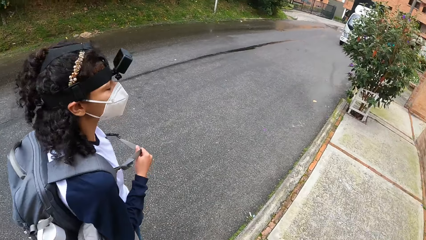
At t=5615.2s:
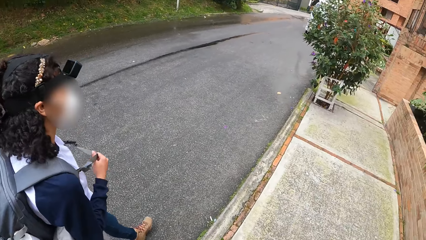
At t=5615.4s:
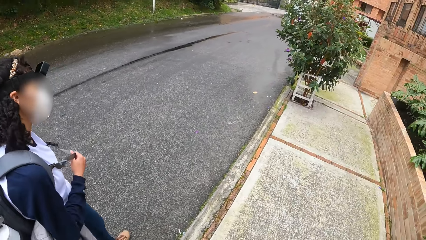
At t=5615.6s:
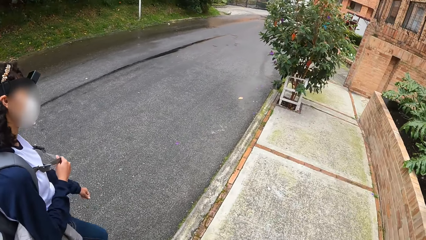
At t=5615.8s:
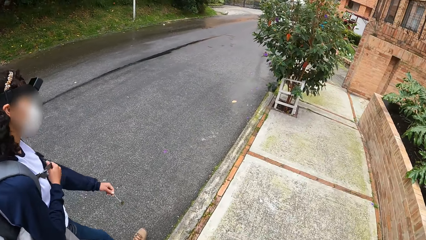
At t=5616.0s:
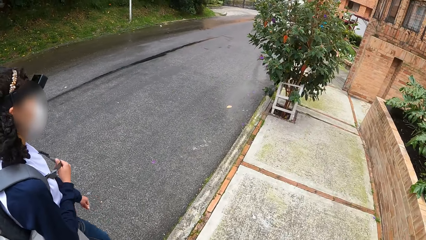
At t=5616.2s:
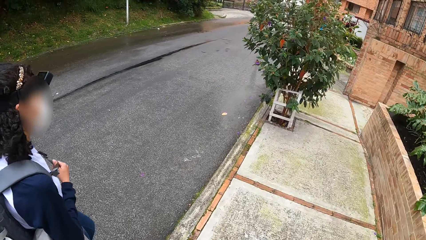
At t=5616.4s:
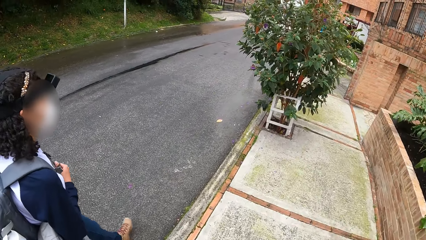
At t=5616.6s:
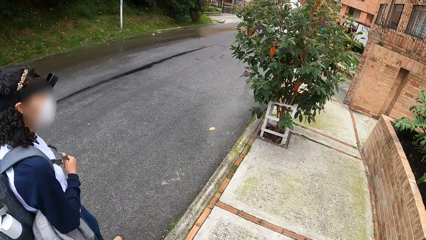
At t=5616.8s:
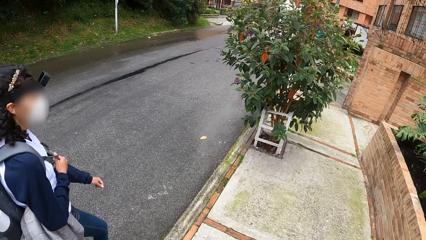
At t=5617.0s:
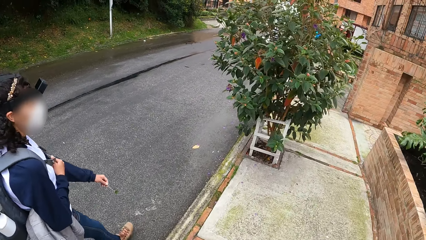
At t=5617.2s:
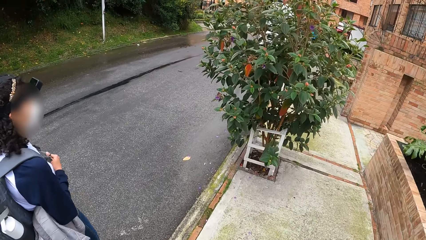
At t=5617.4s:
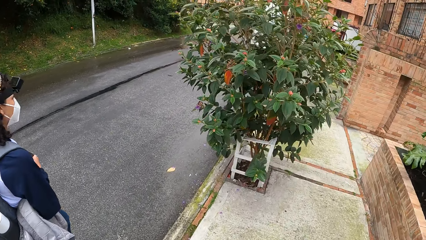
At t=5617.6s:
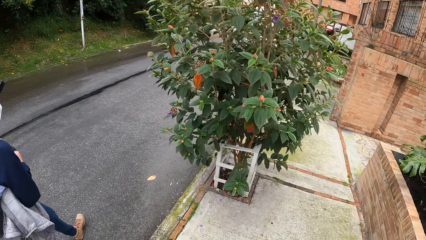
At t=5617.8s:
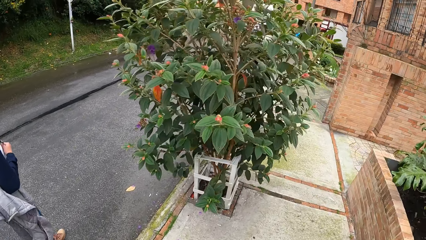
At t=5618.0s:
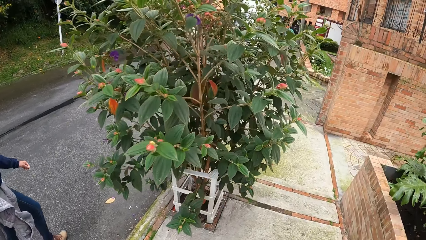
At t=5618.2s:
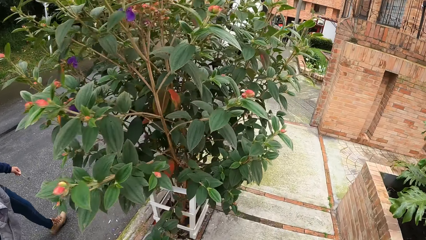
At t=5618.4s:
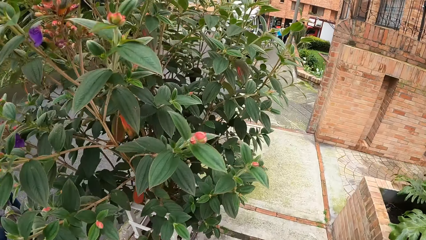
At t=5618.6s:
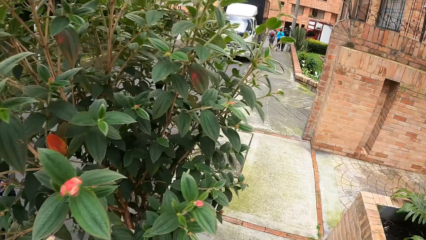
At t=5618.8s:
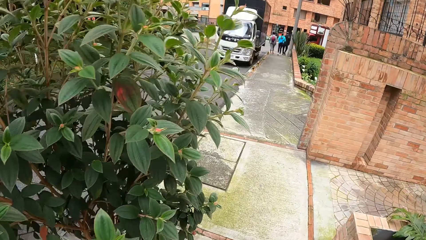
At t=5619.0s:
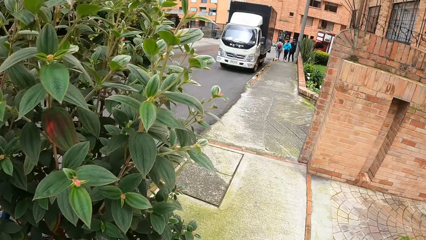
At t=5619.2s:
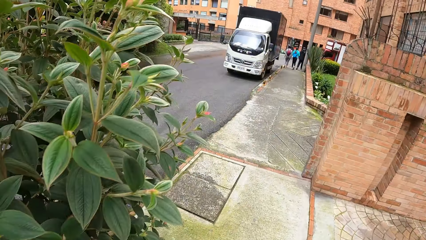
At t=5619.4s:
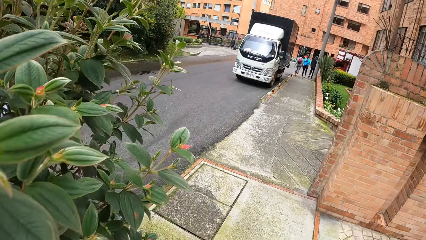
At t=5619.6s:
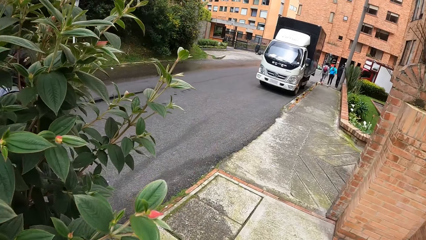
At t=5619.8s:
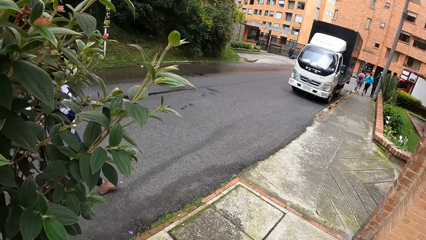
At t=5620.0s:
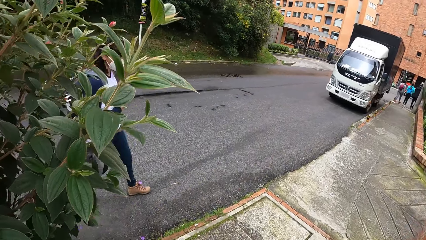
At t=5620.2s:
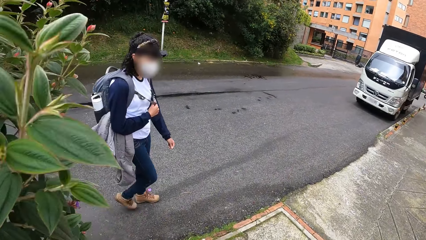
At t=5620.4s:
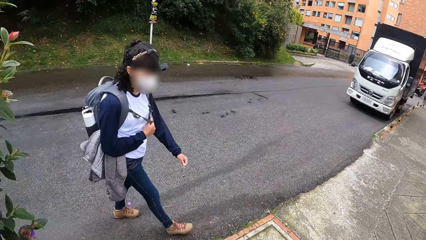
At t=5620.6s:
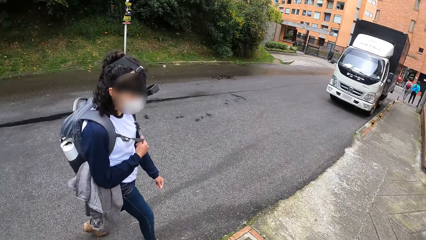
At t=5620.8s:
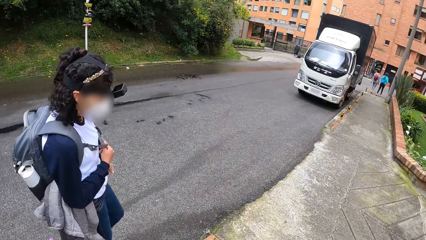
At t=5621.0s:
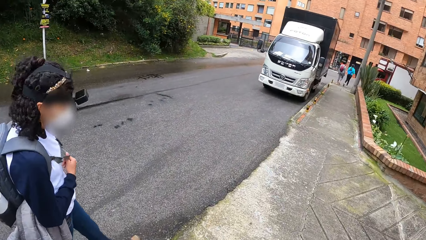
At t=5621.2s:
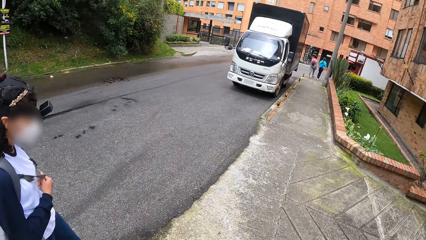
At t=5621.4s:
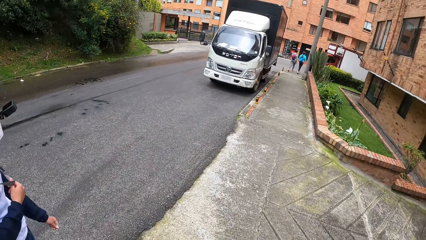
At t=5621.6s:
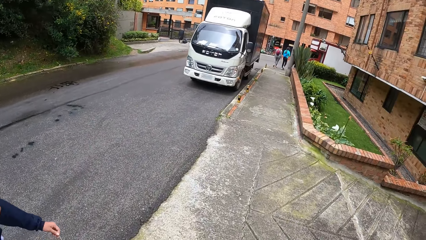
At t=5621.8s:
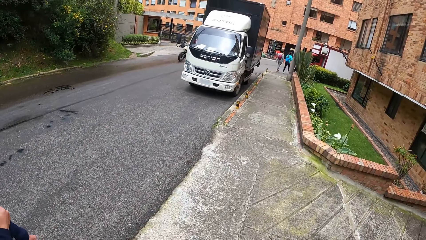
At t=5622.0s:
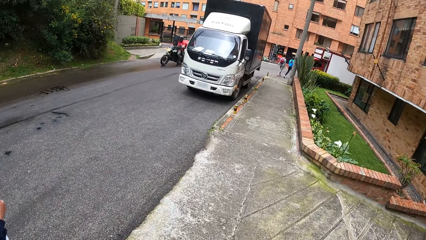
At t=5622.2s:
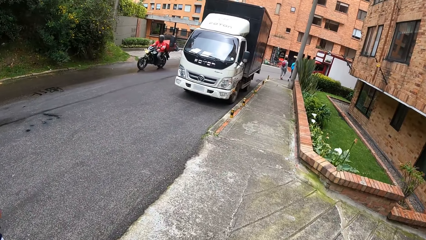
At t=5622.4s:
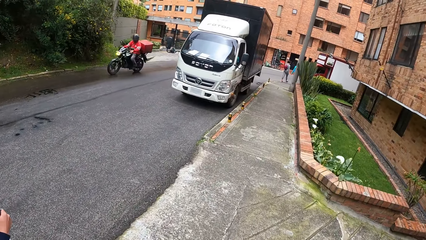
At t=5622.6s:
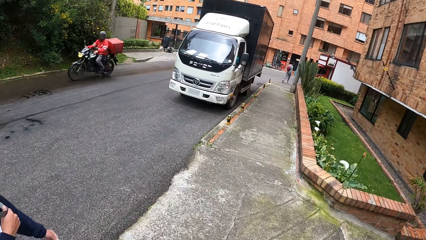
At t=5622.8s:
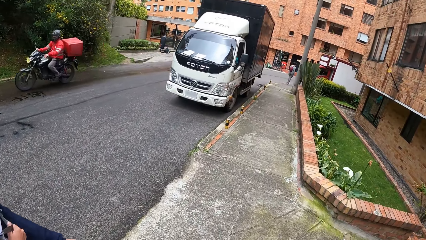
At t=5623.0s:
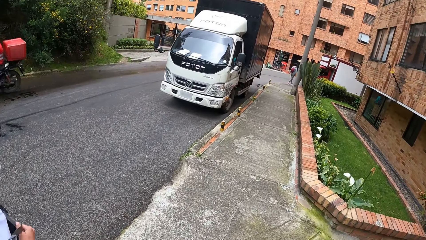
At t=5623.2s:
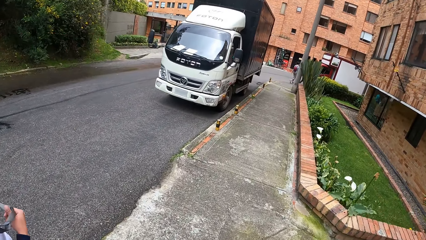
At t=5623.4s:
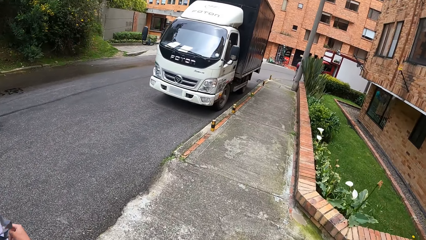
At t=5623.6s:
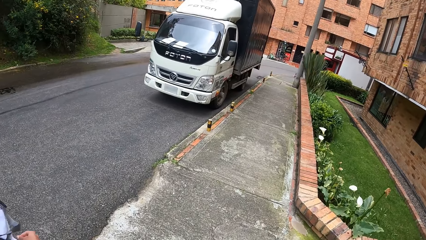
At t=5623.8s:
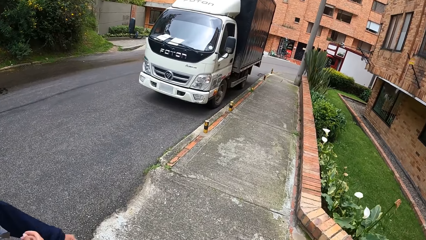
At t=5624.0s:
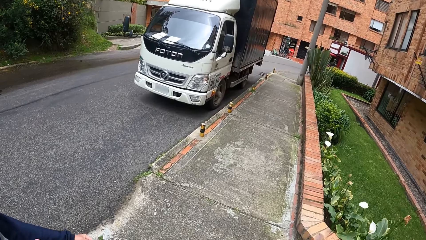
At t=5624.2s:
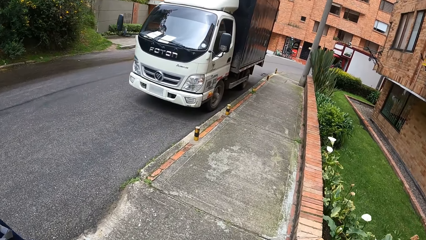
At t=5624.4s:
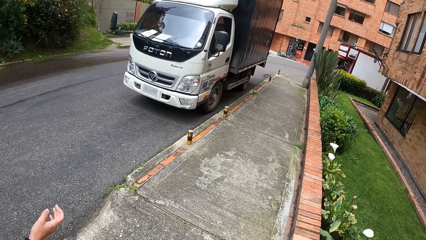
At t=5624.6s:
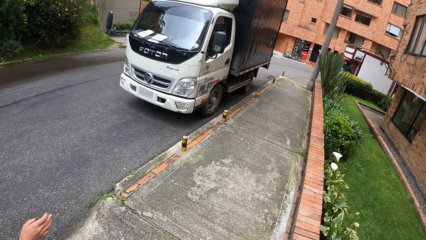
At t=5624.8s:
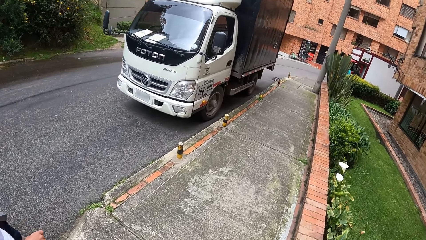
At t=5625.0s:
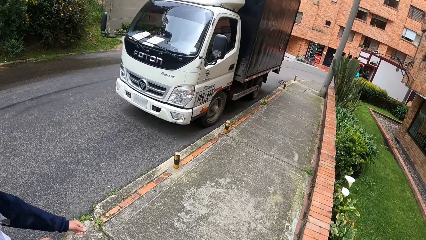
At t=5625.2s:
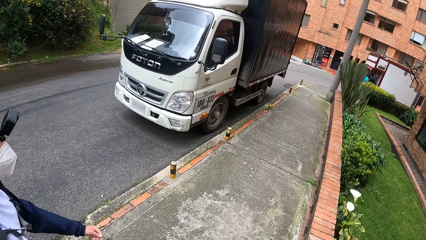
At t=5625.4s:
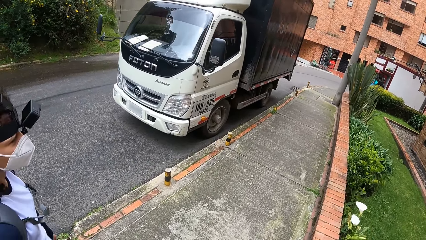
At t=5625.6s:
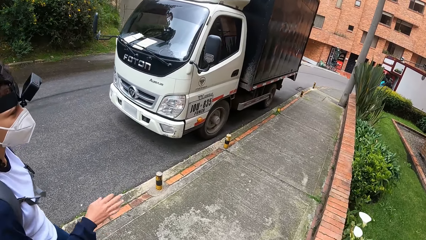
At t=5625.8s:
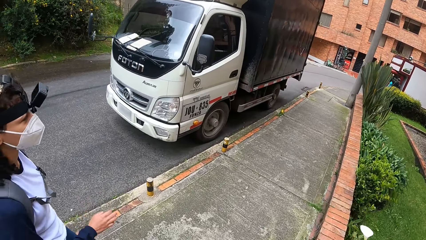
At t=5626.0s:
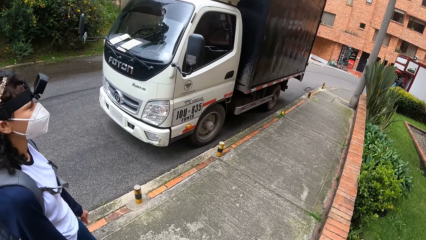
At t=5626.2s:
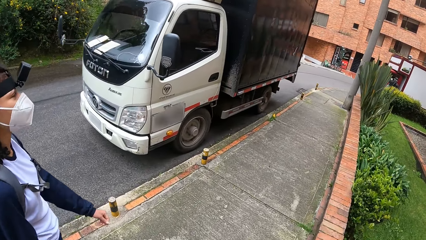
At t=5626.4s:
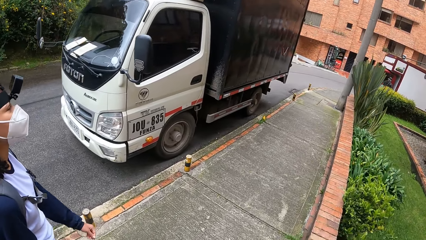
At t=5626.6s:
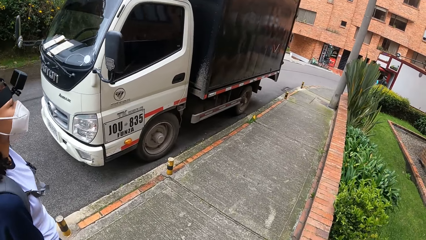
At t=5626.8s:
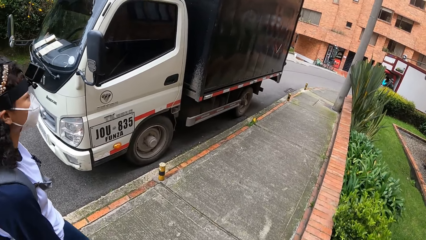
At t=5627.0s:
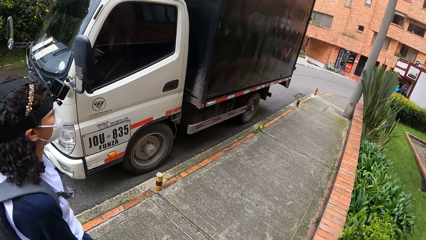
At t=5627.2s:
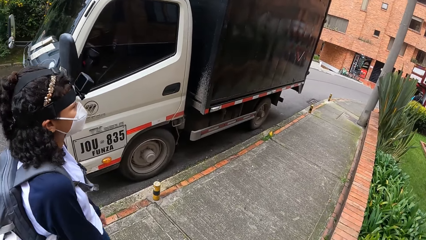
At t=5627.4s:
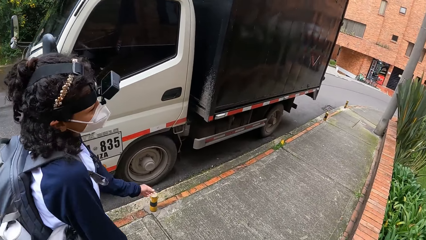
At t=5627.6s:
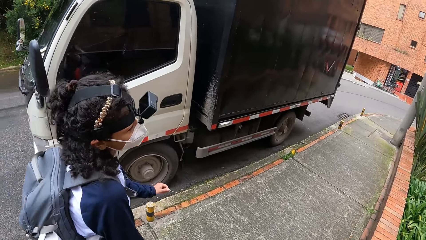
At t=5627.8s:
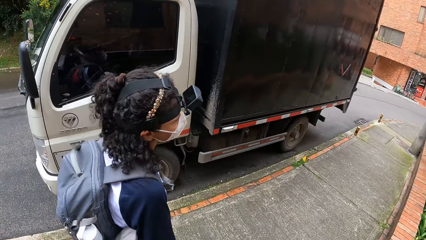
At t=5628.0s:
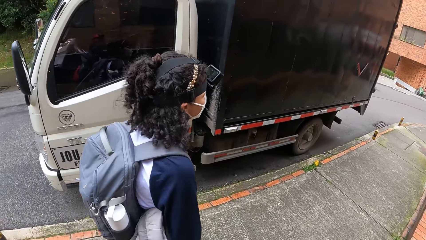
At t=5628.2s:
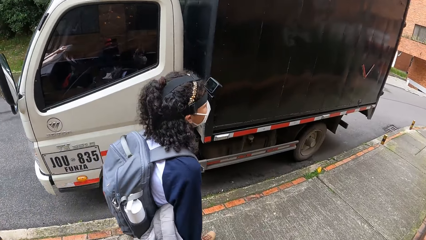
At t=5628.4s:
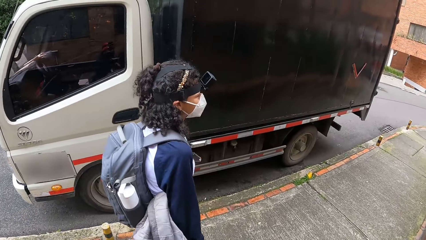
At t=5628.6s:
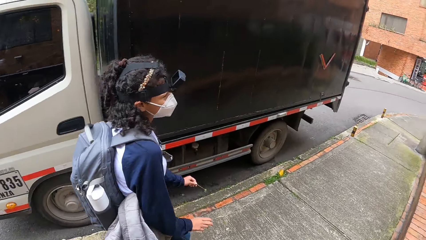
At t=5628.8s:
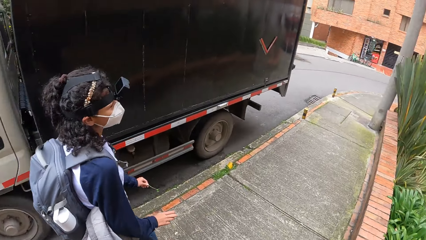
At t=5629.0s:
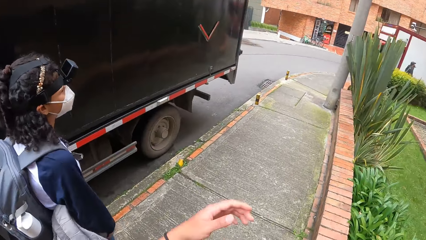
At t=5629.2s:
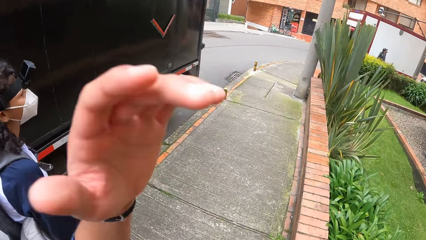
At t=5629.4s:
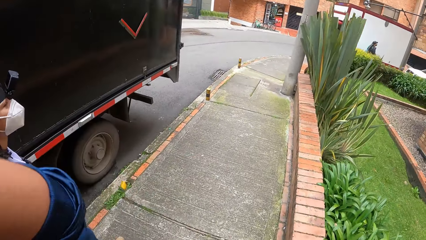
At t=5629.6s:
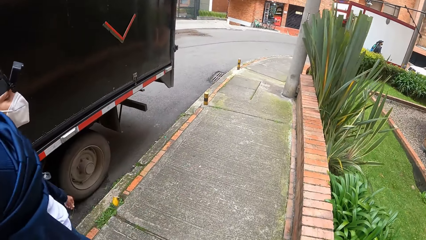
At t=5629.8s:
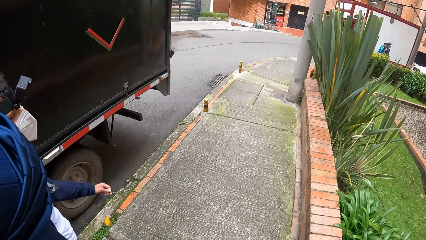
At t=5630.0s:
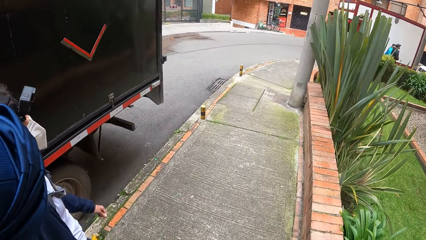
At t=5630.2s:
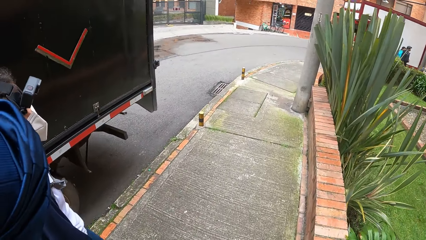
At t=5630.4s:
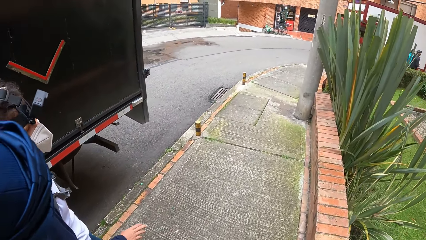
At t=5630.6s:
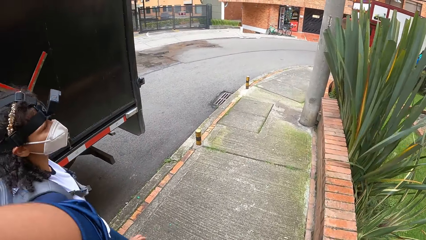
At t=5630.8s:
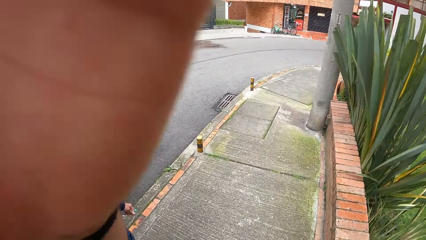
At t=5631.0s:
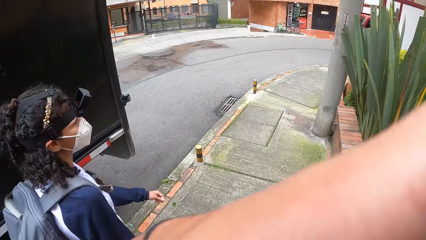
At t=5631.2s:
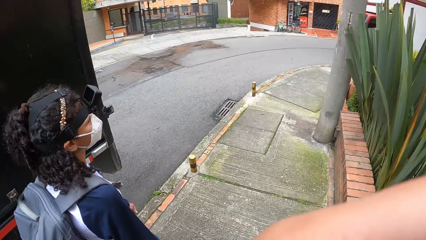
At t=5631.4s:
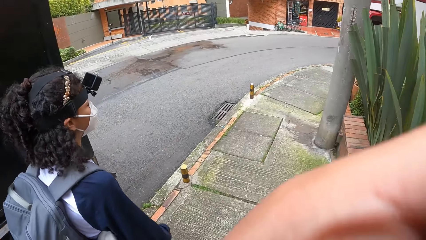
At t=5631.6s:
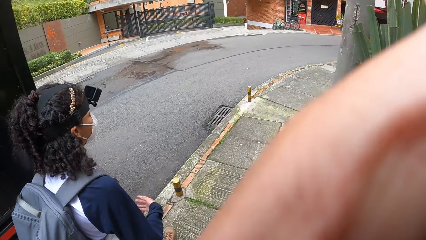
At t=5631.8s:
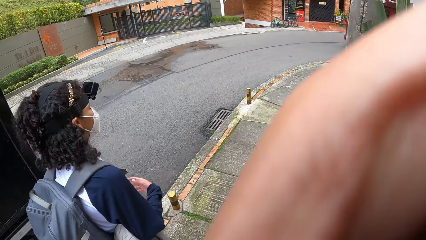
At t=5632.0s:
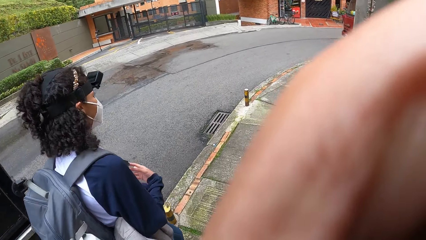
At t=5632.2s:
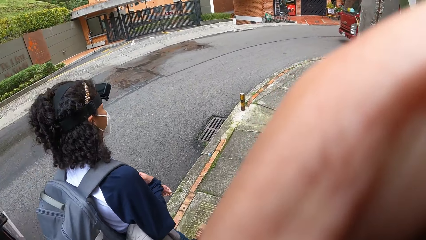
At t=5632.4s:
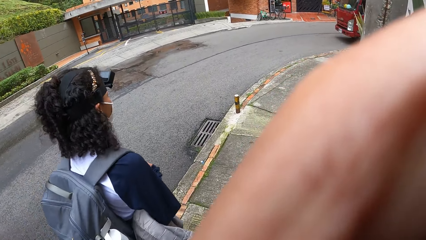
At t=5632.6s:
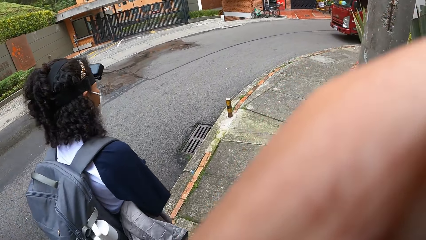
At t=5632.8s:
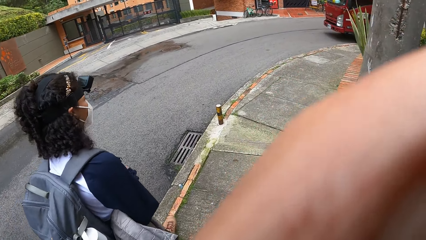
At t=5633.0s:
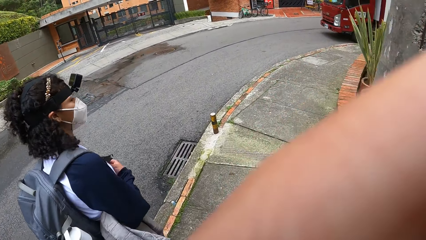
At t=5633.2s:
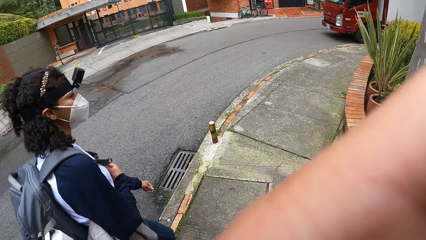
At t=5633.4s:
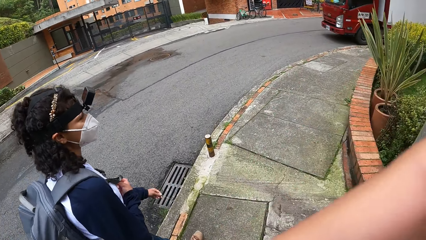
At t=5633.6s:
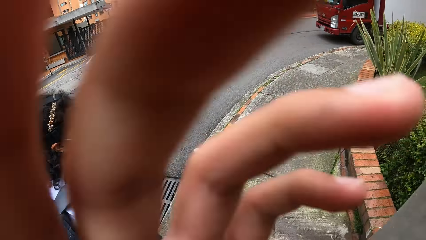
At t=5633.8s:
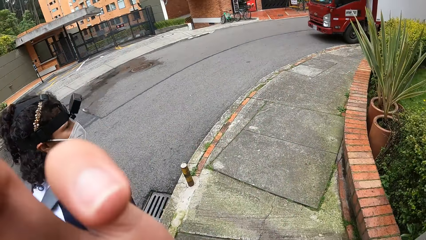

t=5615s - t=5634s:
The camera wearer interacts with a lady. She looks ahead. She looks around. She looks ahead. A motorcycle rides past the camera wearer. The camera wearer looks around. She adjusts the camera. She touches her hair with her left hand. She touches her camera with her left hand.
